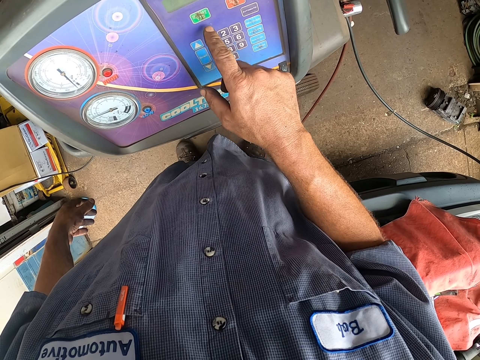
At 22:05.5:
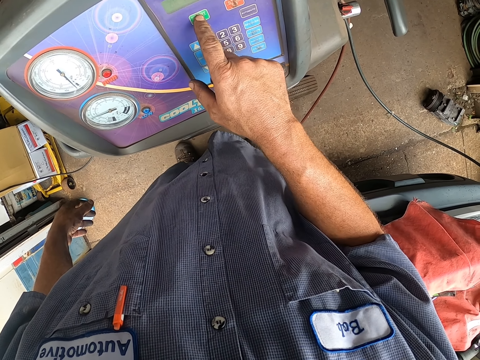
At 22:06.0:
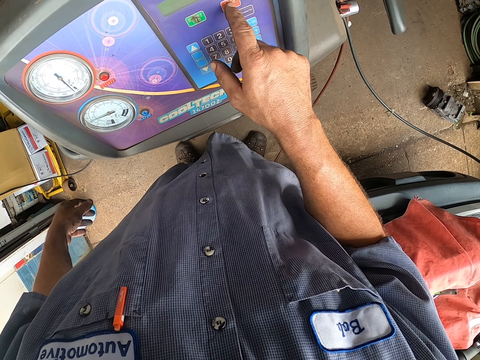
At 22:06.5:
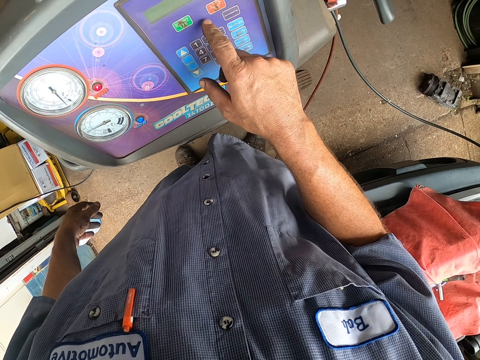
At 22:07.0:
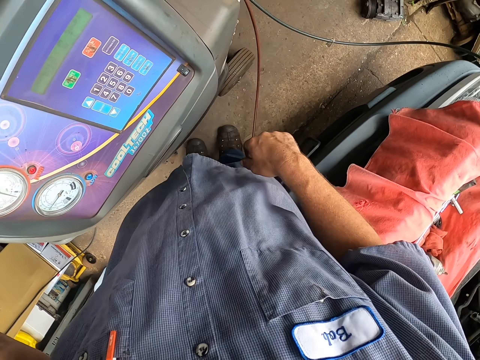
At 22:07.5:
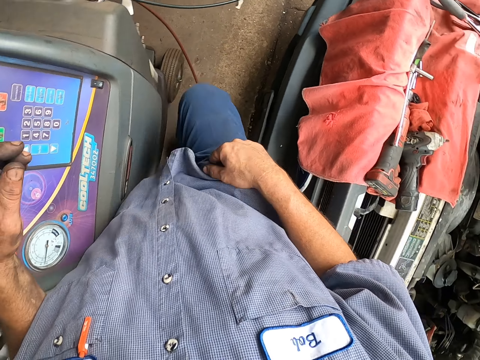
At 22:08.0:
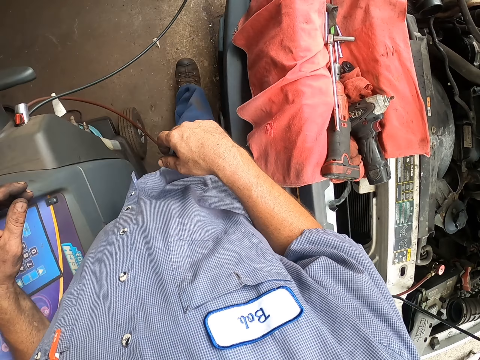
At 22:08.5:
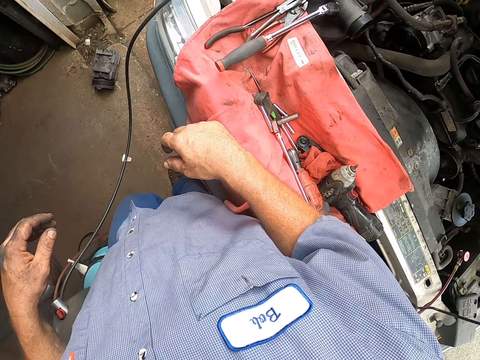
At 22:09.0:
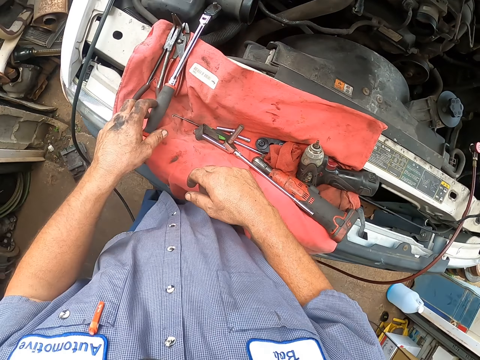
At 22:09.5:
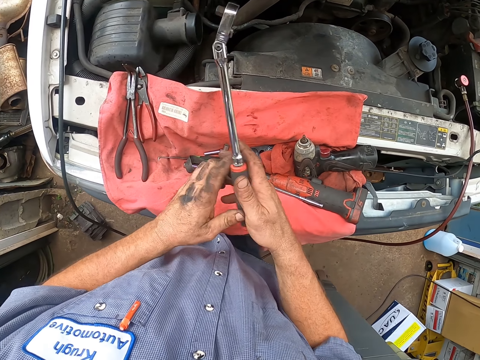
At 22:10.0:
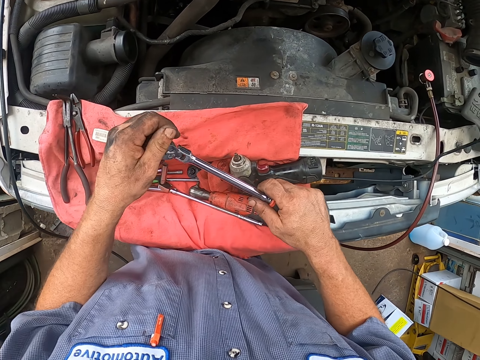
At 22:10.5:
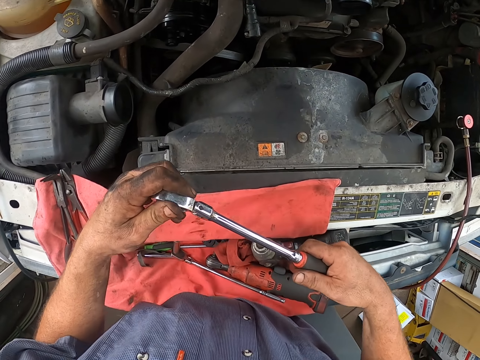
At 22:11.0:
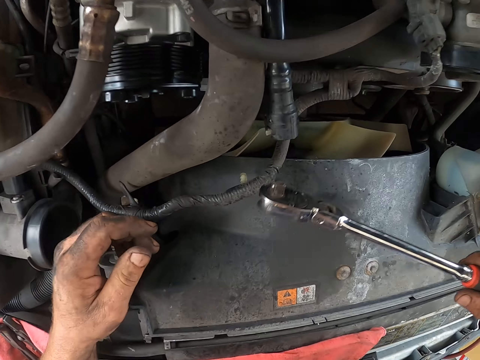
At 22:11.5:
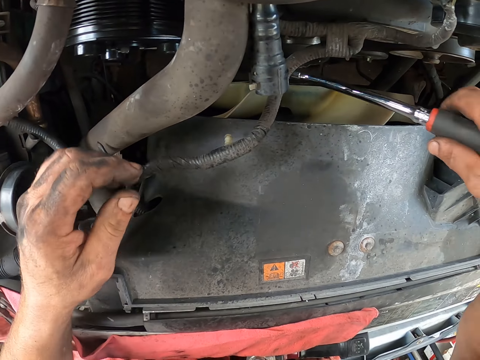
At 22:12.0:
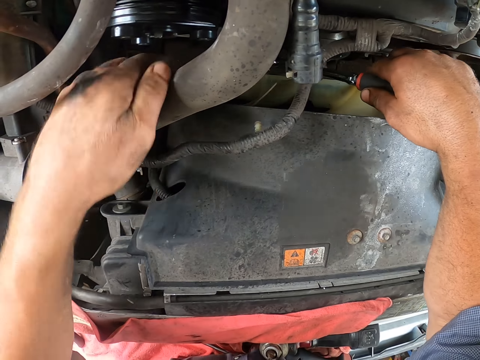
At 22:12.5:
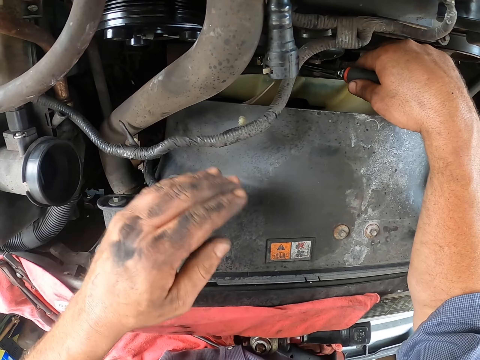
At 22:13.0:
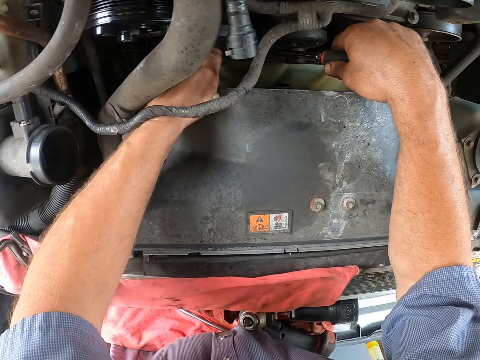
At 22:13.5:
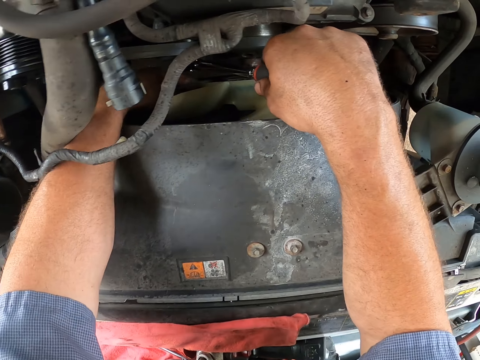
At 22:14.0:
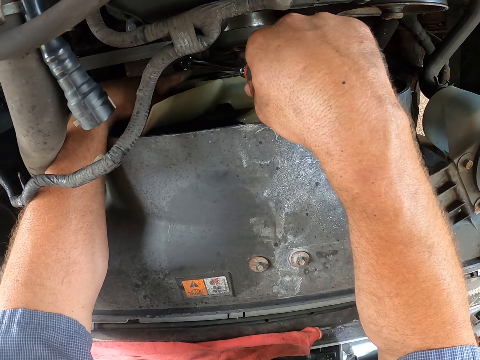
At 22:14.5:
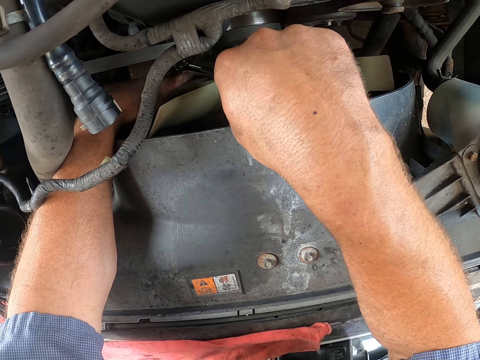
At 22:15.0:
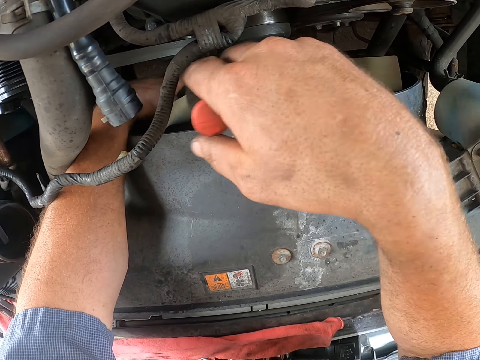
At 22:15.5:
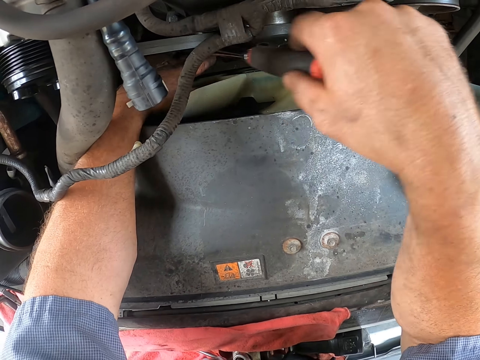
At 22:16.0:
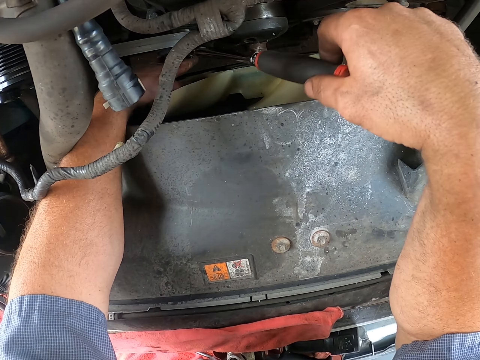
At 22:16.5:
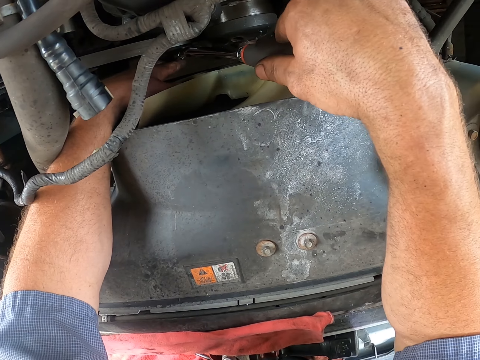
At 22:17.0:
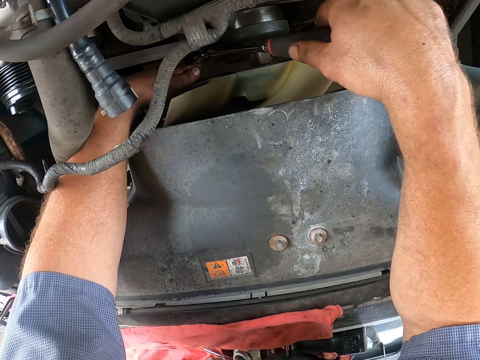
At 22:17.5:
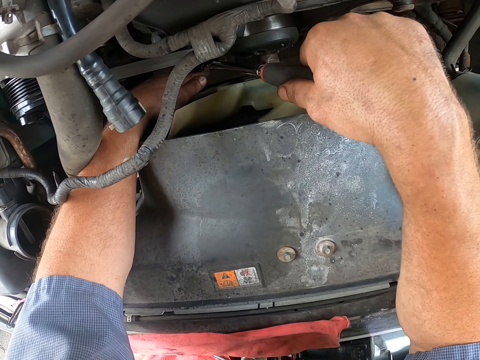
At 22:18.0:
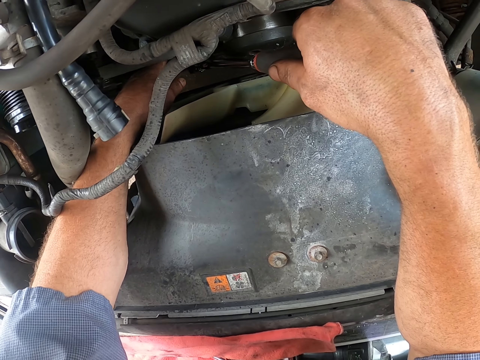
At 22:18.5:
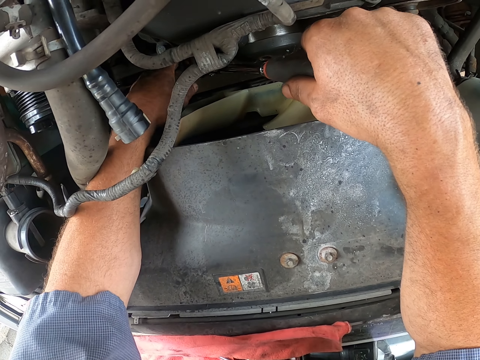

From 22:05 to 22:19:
The camera wearer moves the right hand. They pull their cloth. They cross over the cable. They walk towards the car. They pick up a metal or wrench from the car. They transfer the wrench to the right hand. They move the wrench. They move the left hand. They tighten the bolt of the car engine with the wrench. They fix the car.

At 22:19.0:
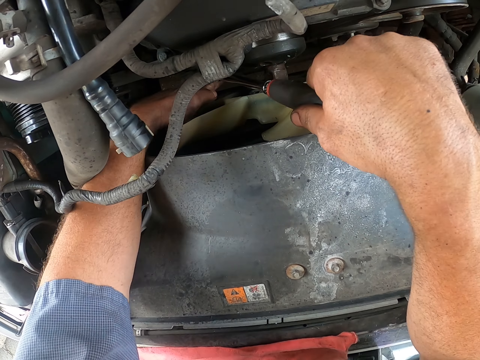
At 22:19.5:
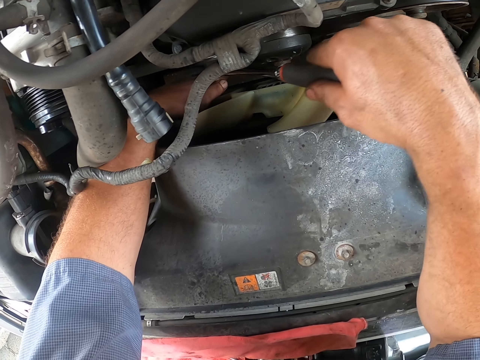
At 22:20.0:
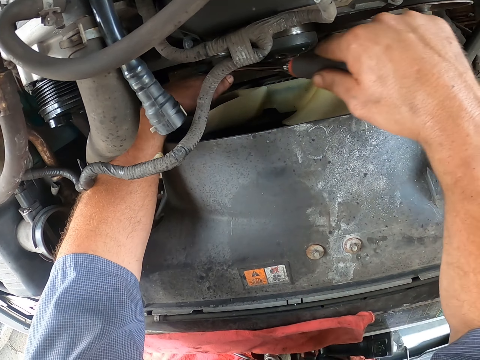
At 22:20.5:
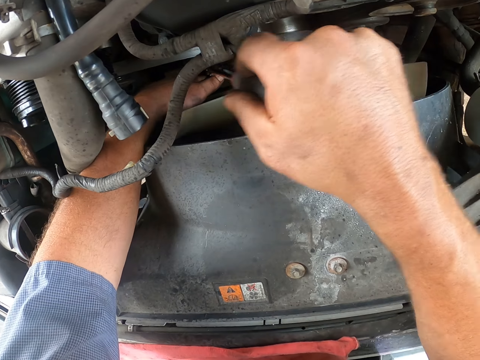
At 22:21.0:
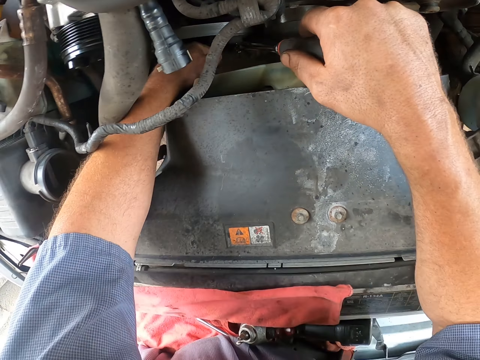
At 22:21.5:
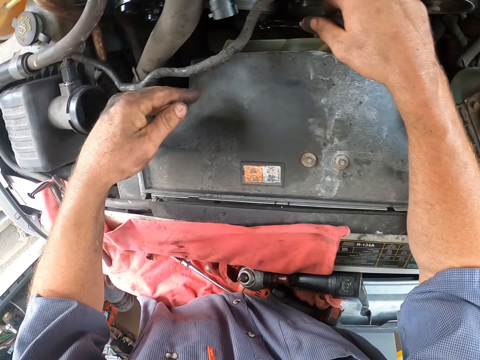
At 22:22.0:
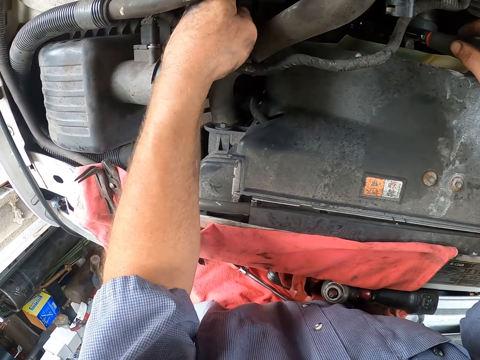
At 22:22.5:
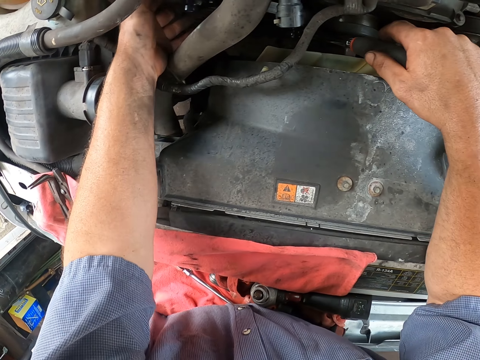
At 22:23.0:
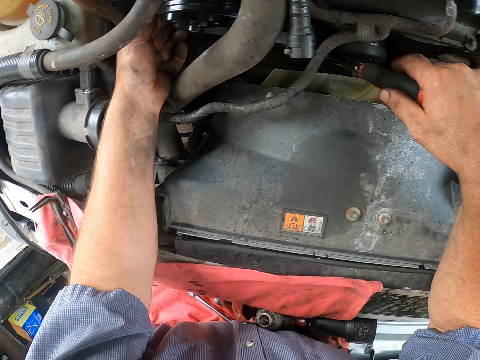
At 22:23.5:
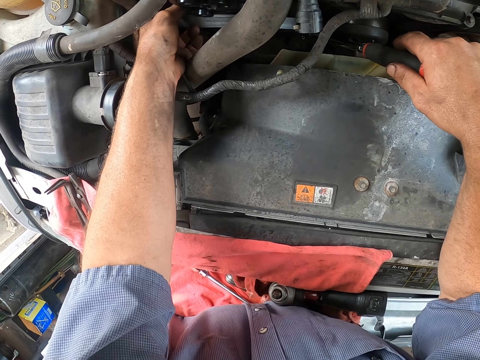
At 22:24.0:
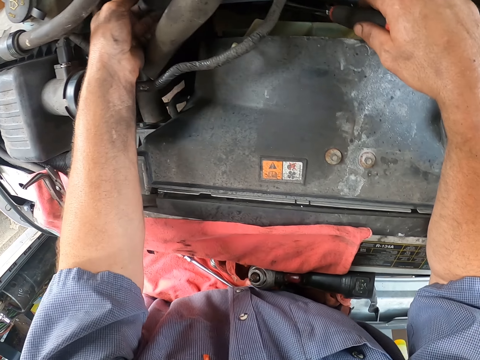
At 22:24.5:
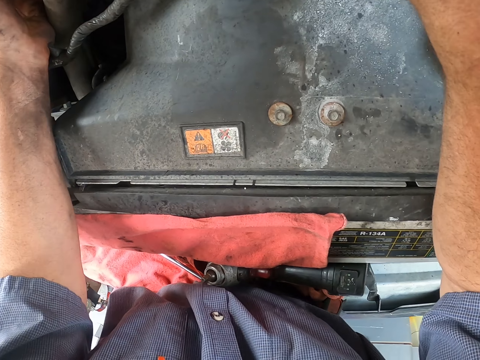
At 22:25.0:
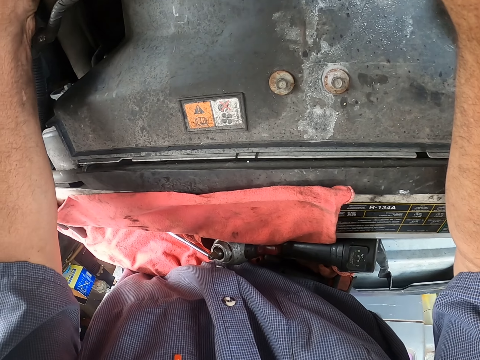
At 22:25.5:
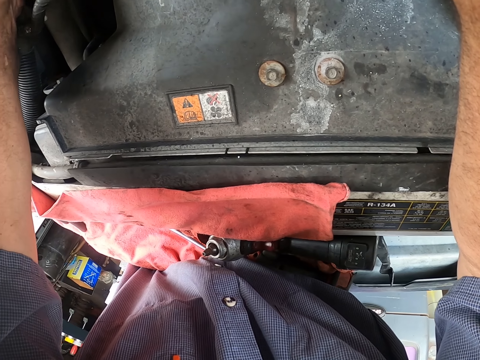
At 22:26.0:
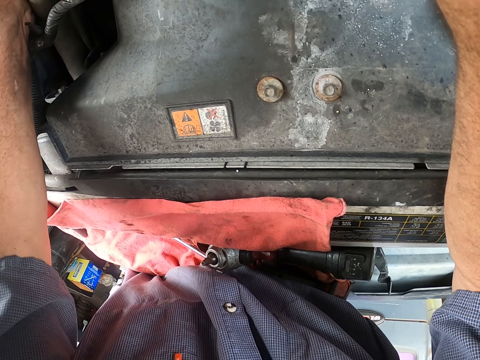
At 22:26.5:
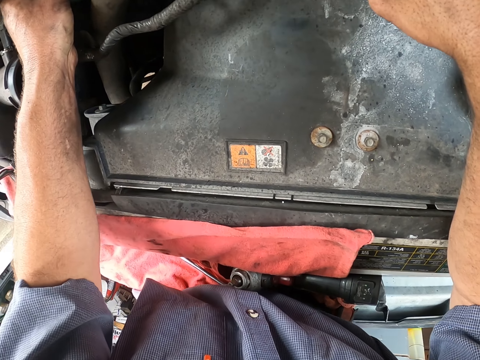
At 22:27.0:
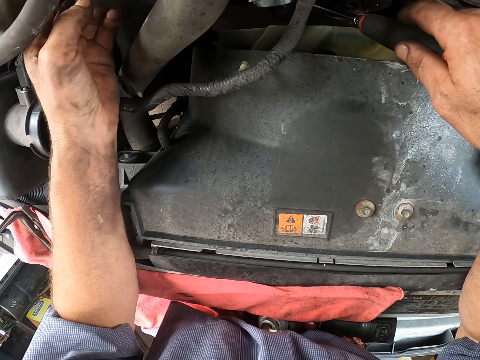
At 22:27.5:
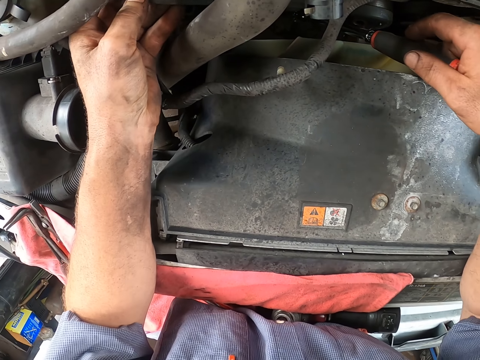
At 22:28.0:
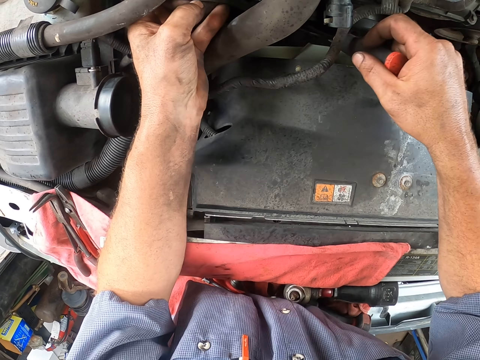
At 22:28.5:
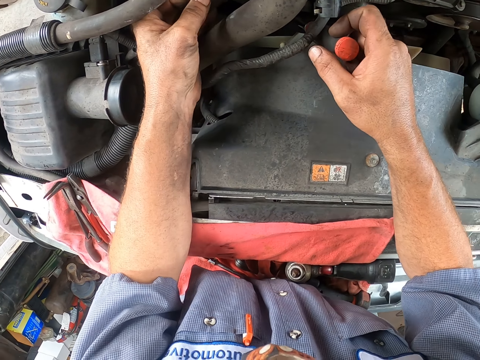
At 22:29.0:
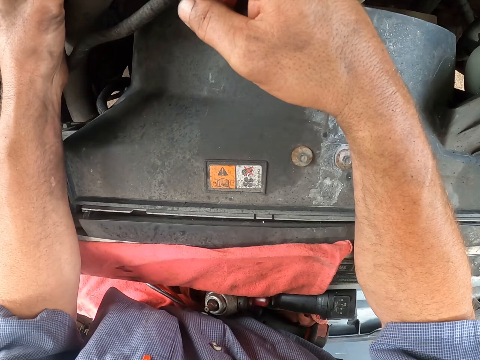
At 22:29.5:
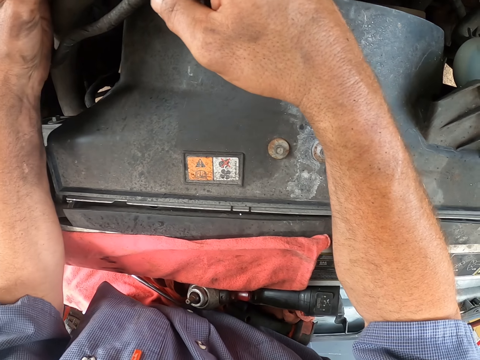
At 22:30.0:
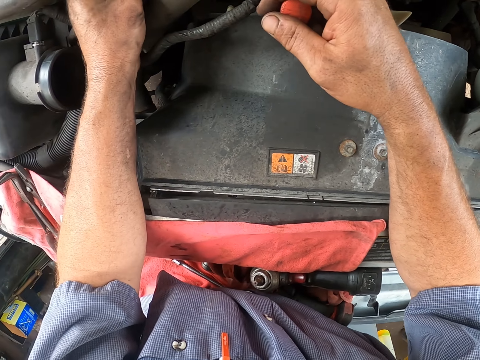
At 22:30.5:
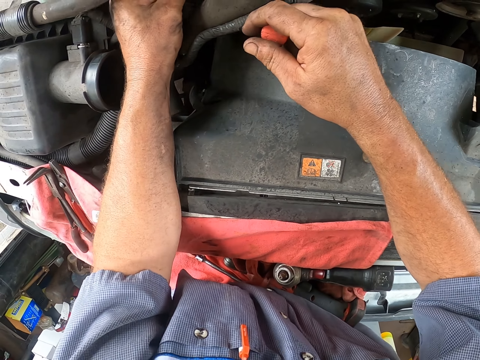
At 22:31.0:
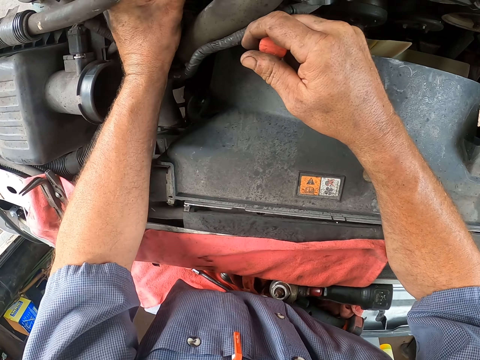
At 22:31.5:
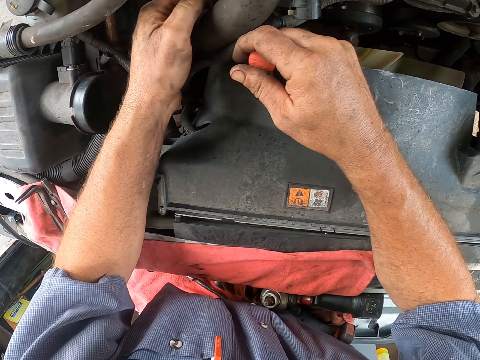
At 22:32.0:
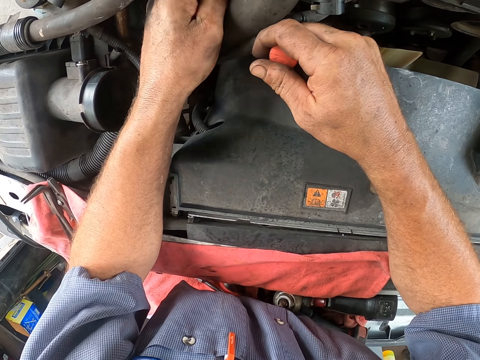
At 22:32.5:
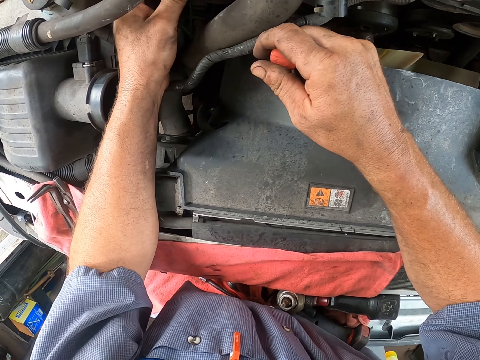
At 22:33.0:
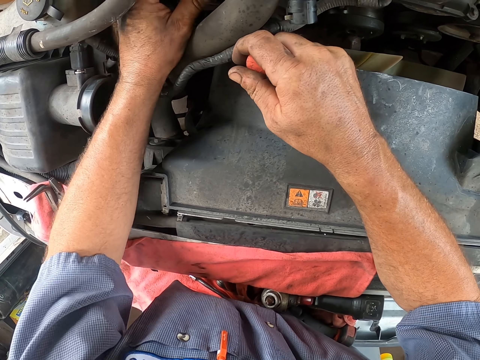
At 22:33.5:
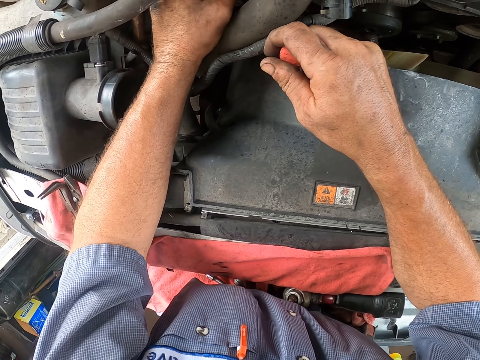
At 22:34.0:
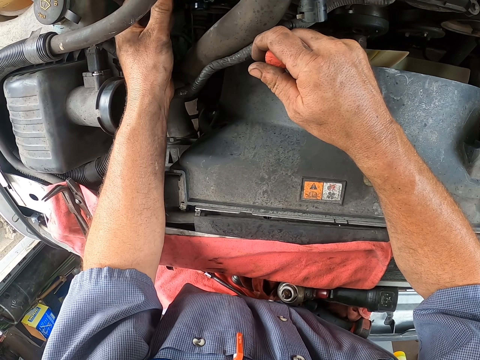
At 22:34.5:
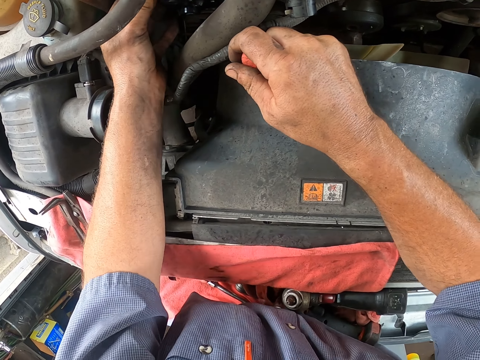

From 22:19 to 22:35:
The camera wearer moves the left hand. They tighten the bolt of the car engine with a wrench.
